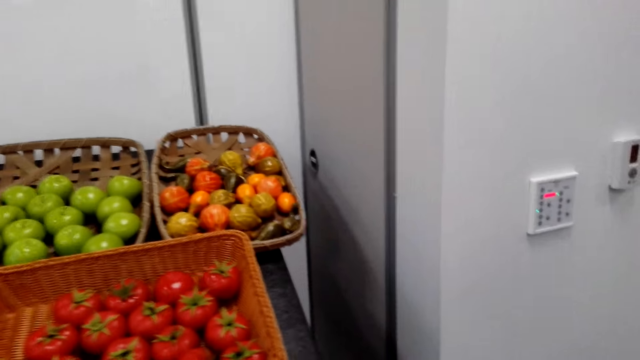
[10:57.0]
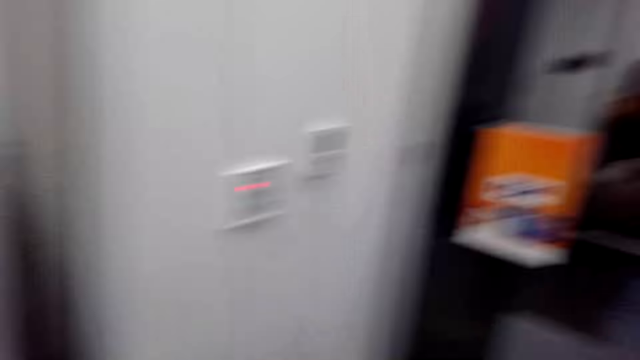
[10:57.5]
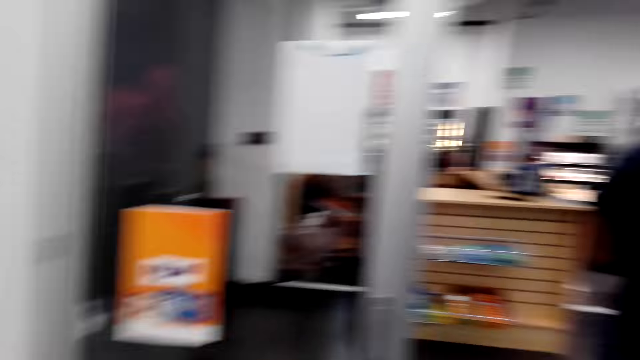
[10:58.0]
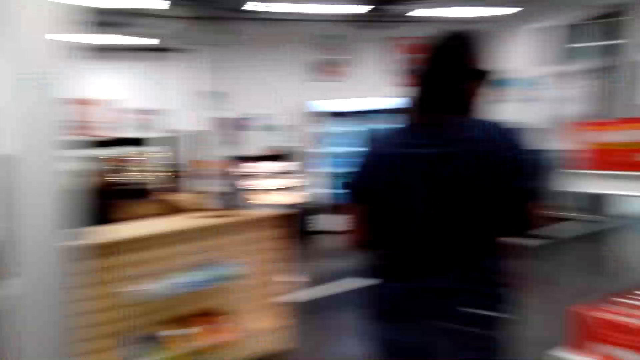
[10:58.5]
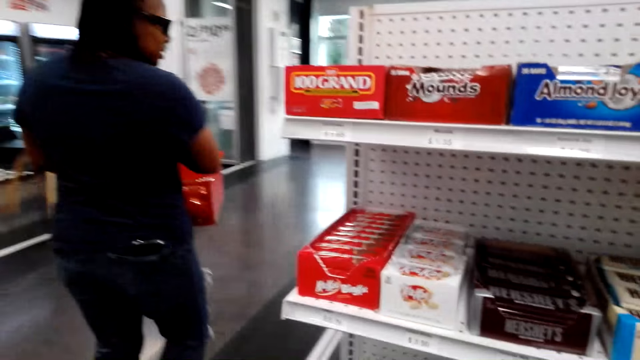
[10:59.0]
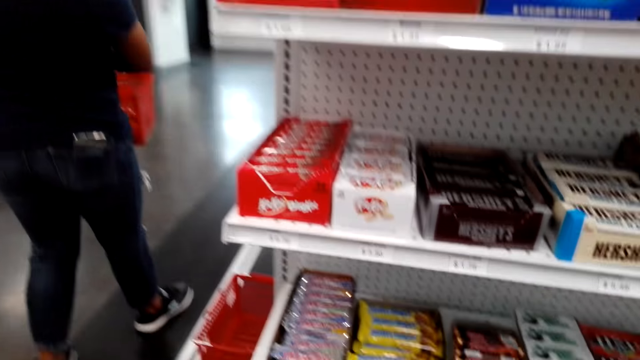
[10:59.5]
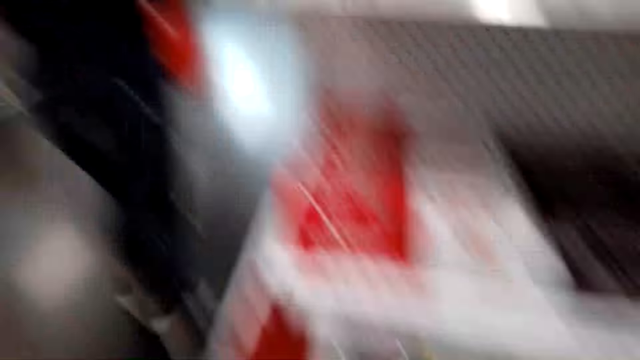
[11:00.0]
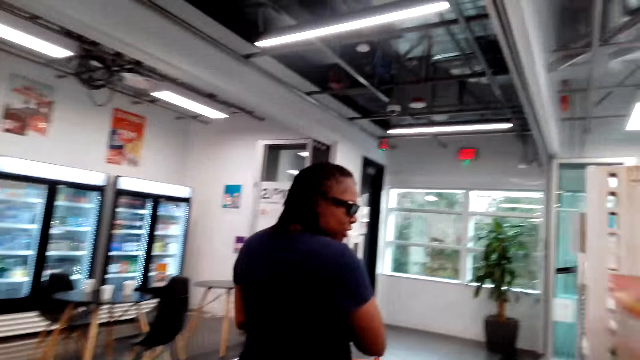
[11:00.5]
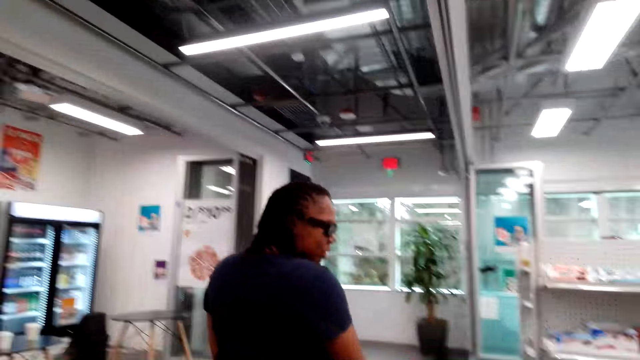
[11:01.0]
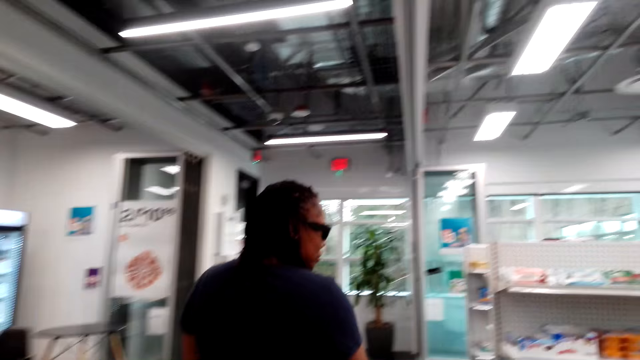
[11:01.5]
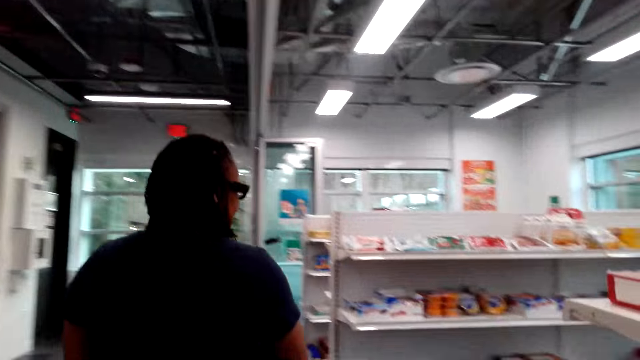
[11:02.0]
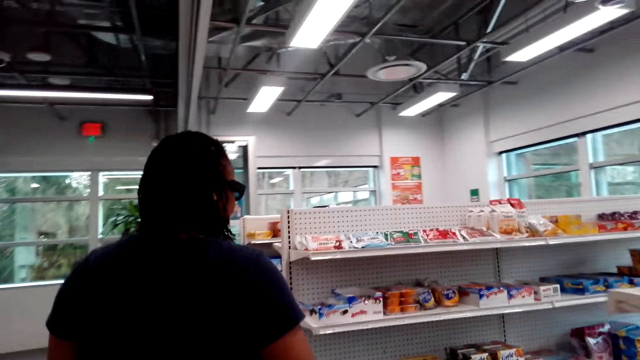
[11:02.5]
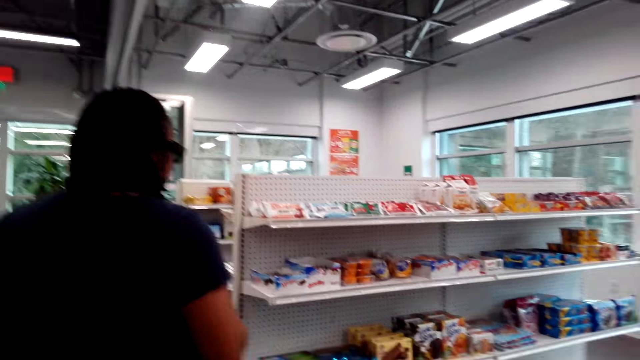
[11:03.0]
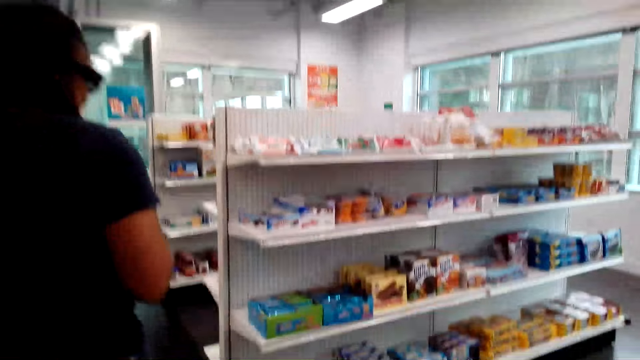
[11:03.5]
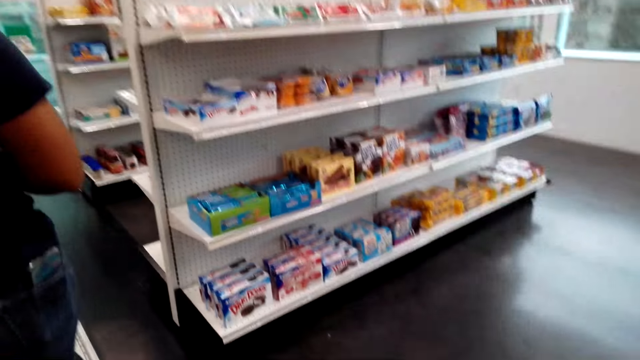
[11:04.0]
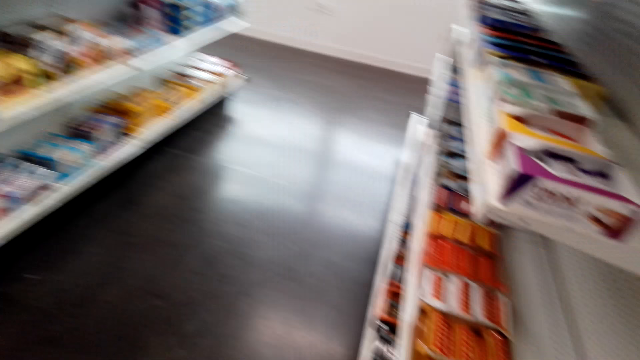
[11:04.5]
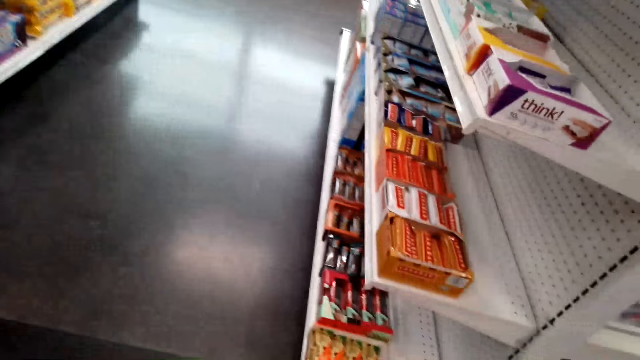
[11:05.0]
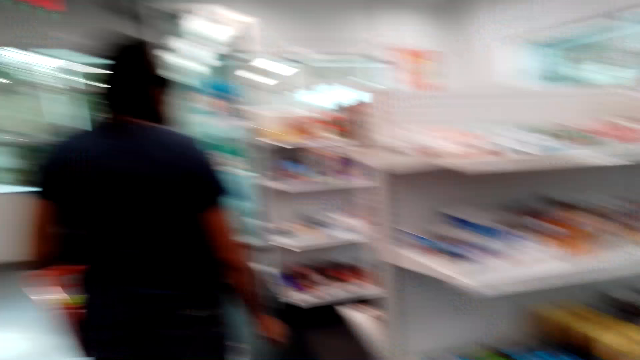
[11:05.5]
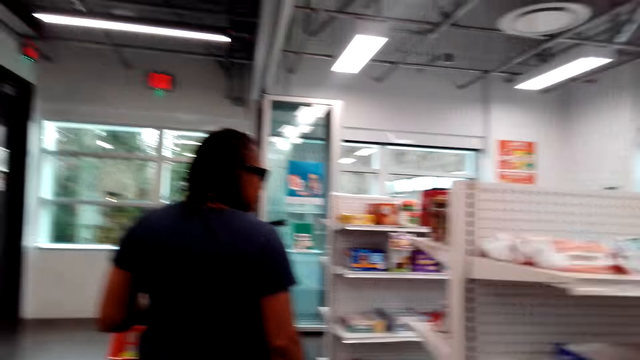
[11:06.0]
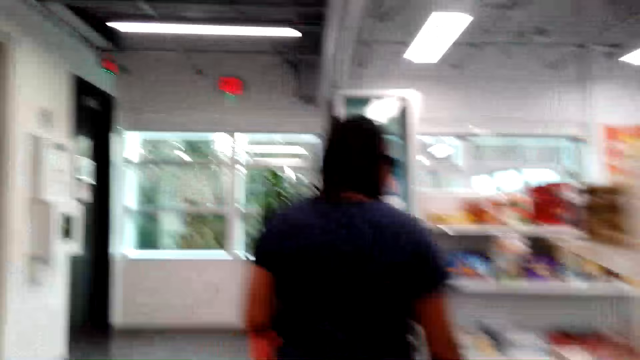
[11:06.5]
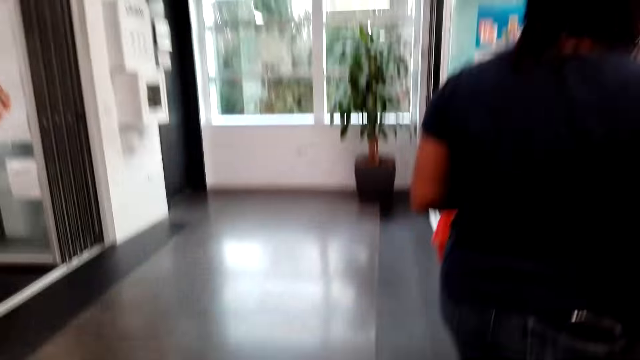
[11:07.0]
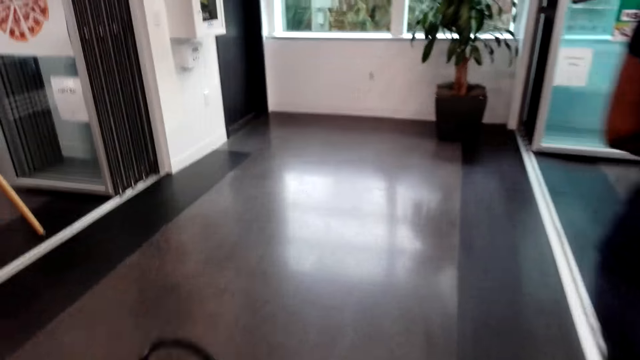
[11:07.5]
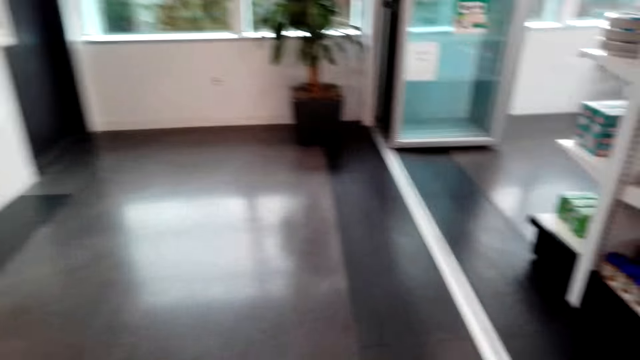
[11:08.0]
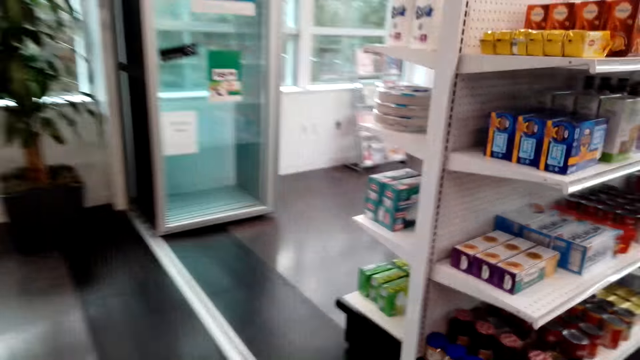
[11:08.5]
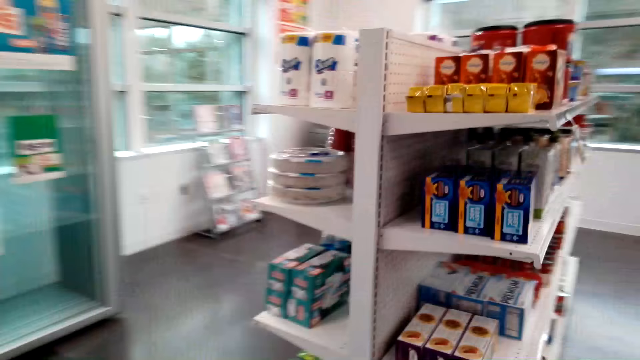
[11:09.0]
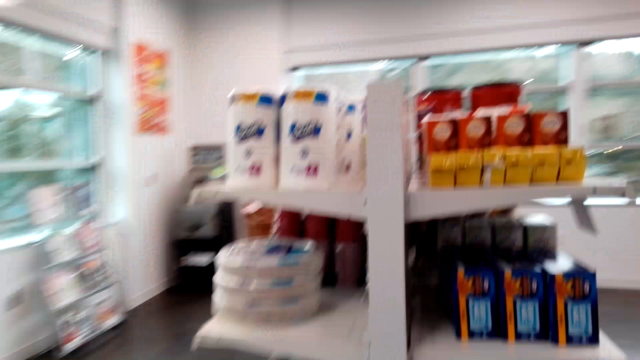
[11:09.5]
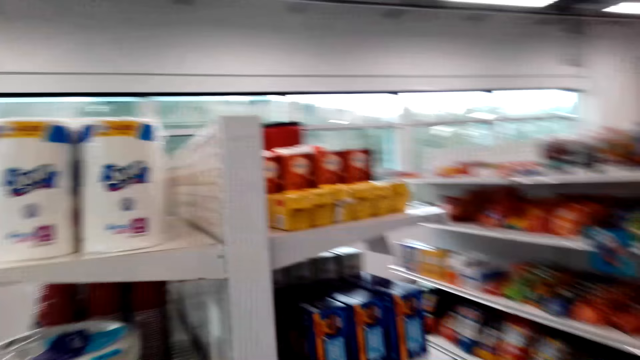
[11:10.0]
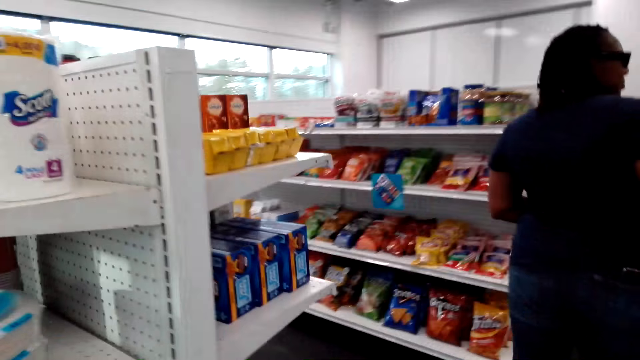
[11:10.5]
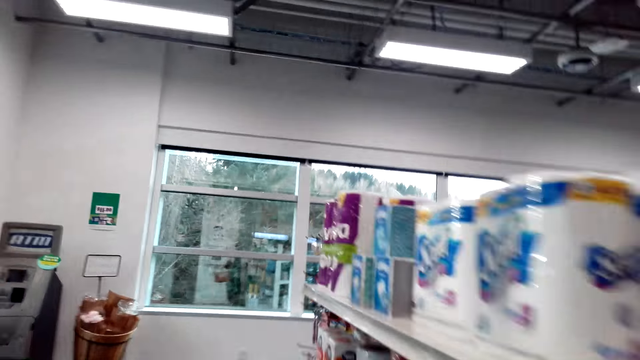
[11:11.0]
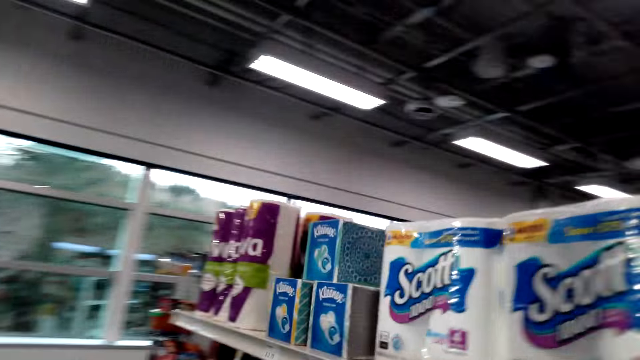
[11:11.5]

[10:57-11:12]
The camera wearer looks on the fruits. They speak to a woman, walk in the supermarket, and turn around. The woman speaks to the camera wearer. The camera wearer walks behind the woman. The woman walks in the supermarket.

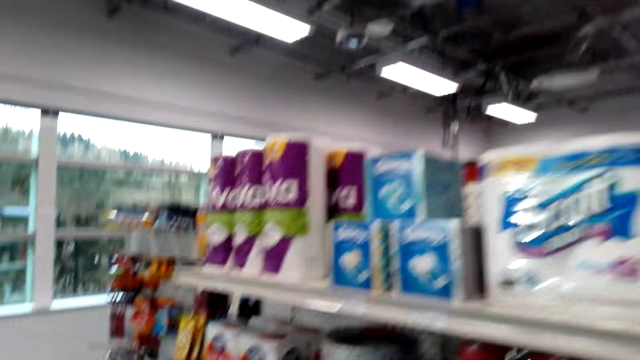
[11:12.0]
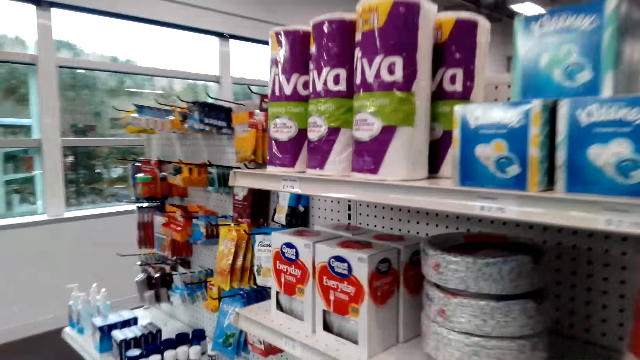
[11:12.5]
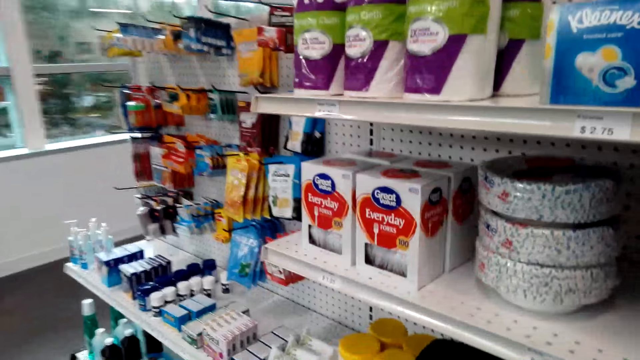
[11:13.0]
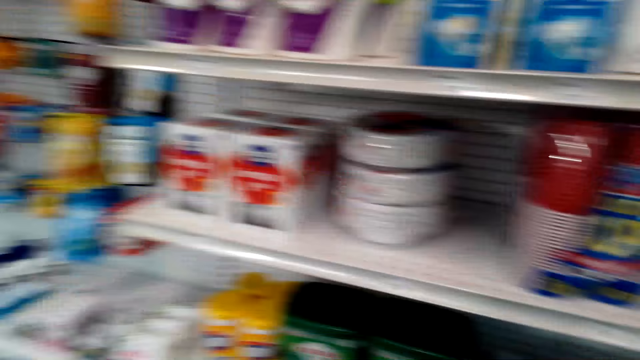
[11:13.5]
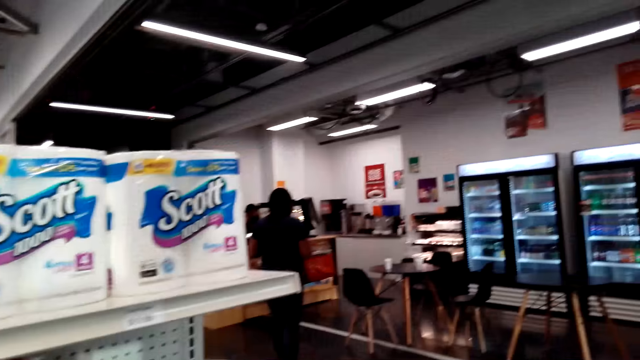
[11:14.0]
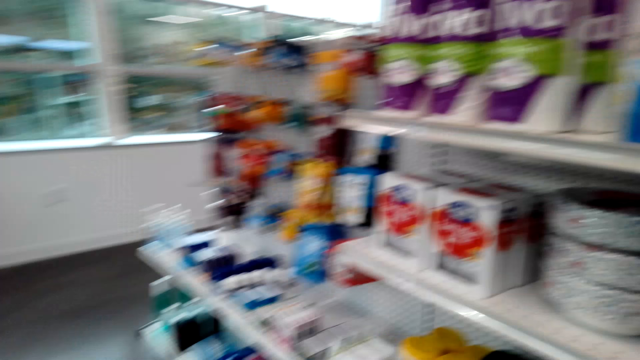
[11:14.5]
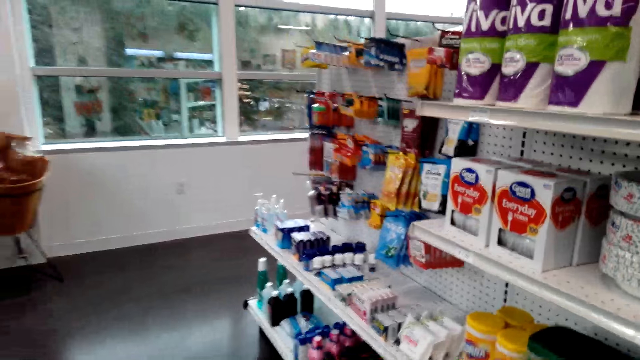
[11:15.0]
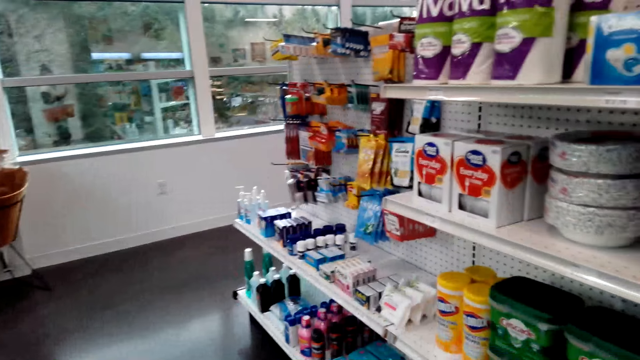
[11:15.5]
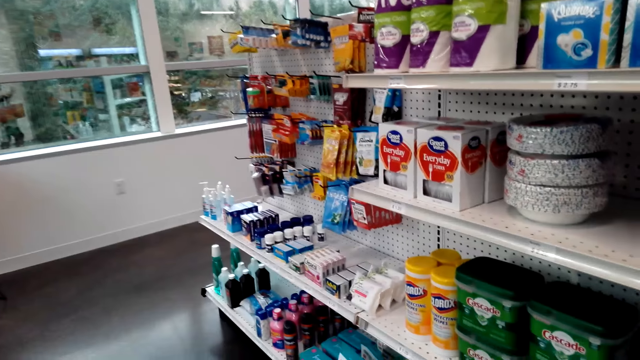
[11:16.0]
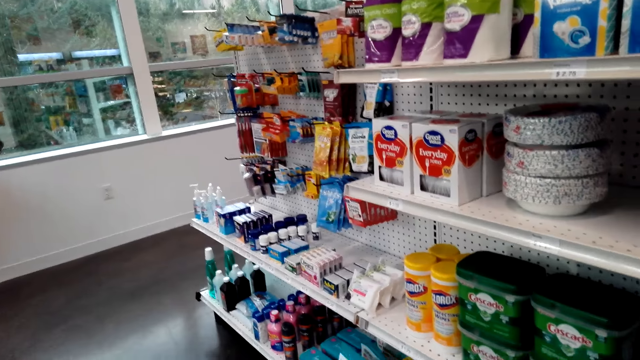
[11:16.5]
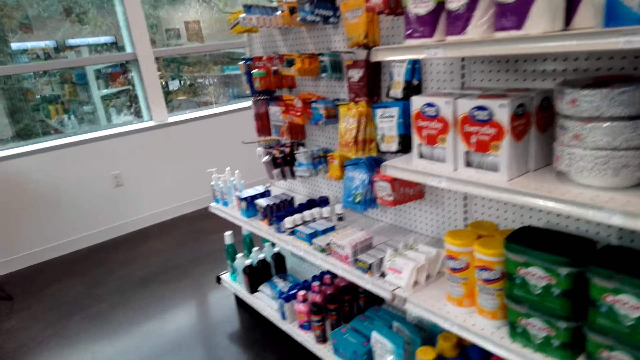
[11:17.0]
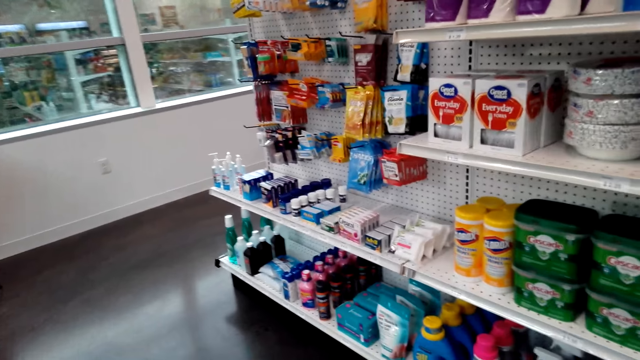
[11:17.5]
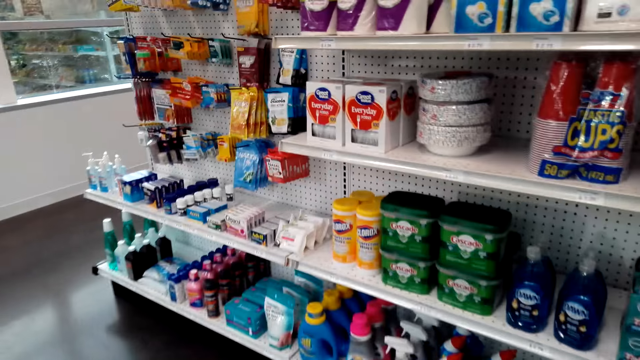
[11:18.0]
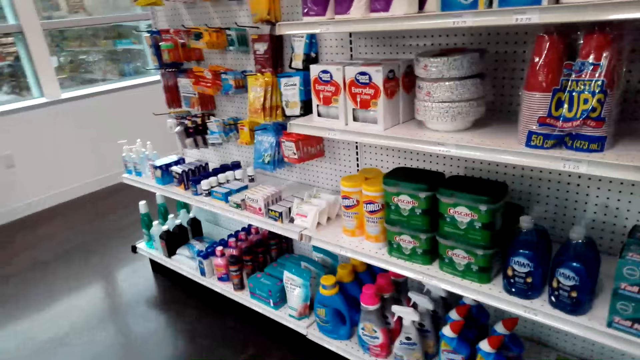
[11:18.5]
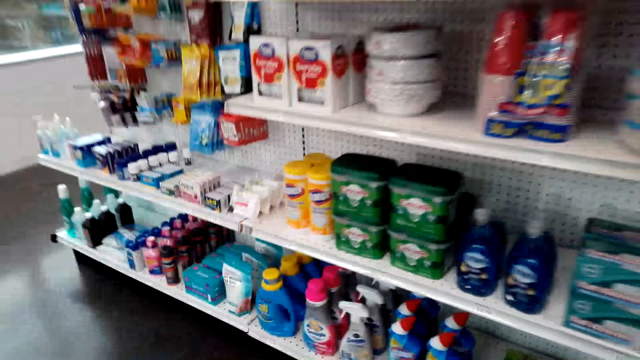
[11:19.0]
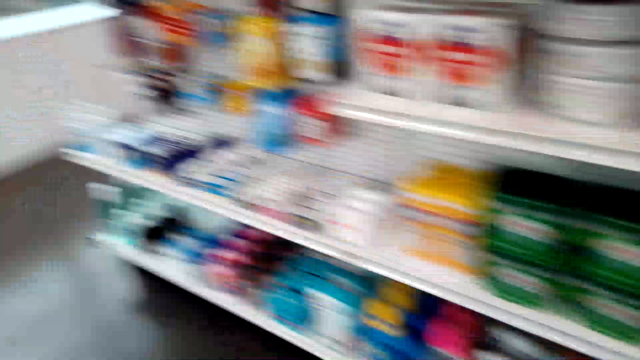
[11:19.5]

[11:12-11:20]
The camera wearer walks around the shelves. They look at the shelf.
